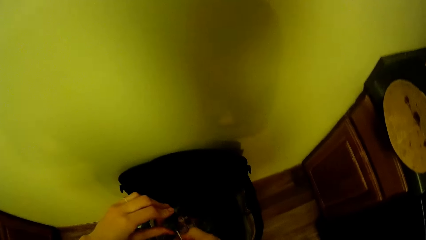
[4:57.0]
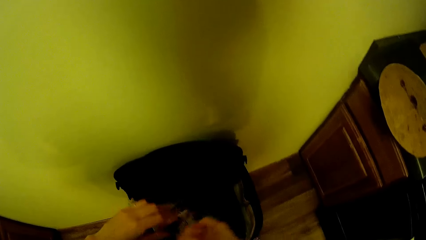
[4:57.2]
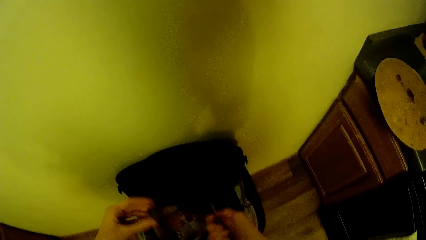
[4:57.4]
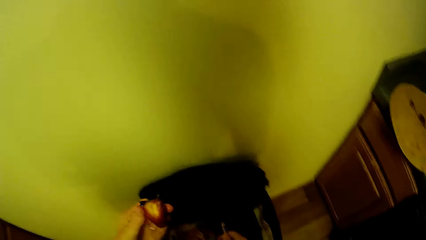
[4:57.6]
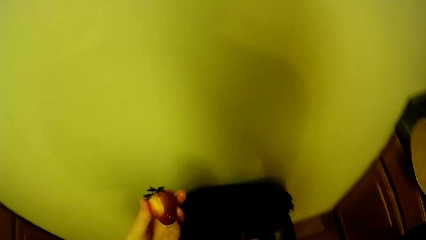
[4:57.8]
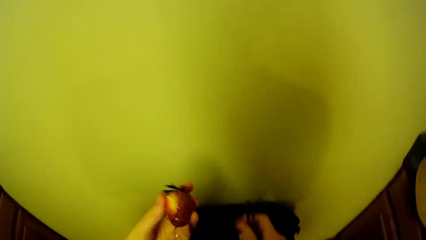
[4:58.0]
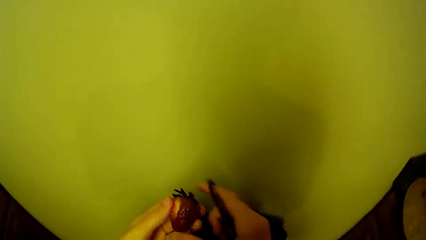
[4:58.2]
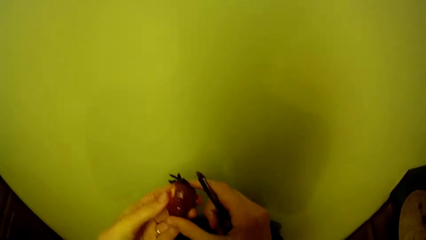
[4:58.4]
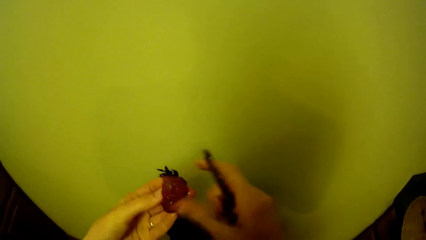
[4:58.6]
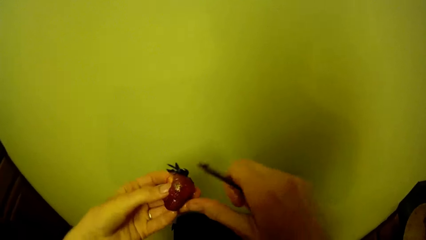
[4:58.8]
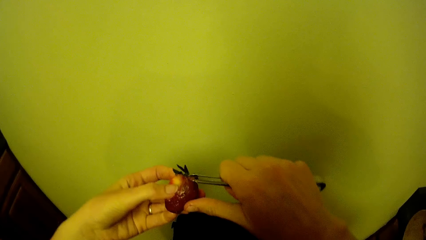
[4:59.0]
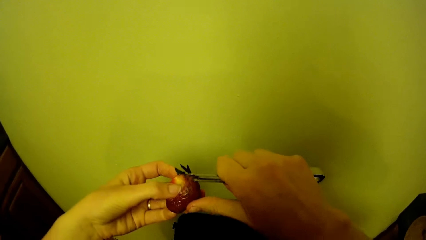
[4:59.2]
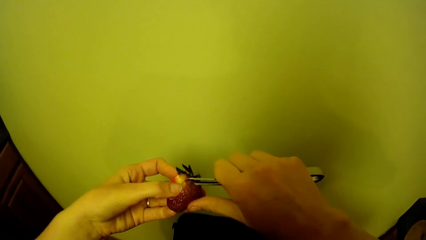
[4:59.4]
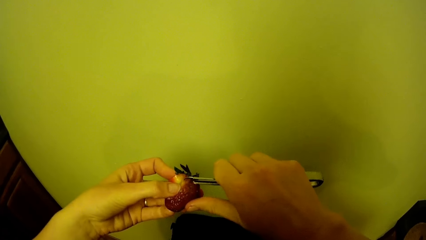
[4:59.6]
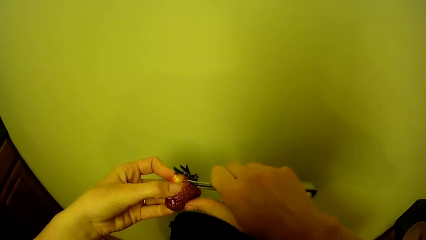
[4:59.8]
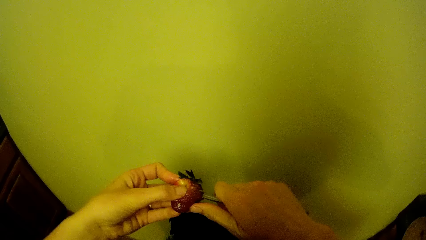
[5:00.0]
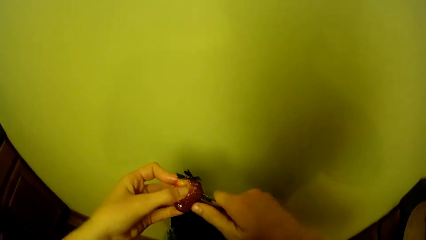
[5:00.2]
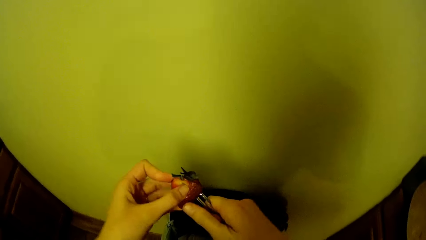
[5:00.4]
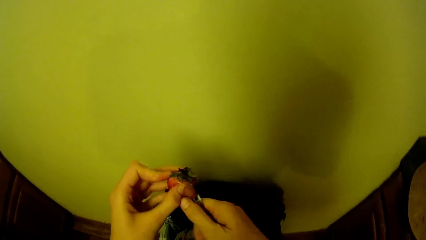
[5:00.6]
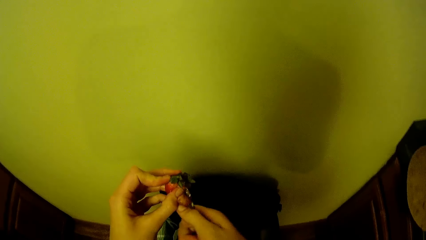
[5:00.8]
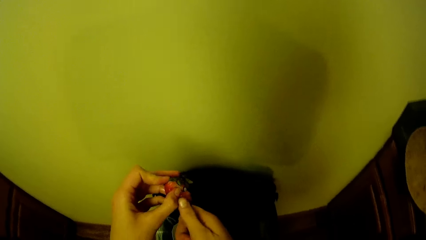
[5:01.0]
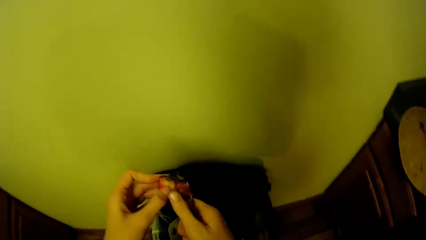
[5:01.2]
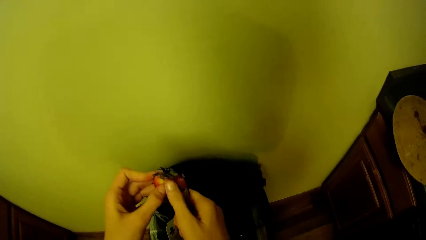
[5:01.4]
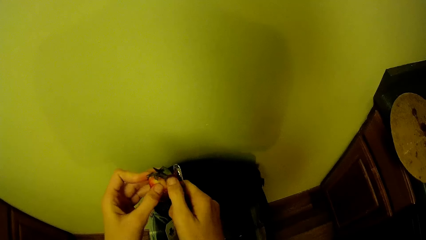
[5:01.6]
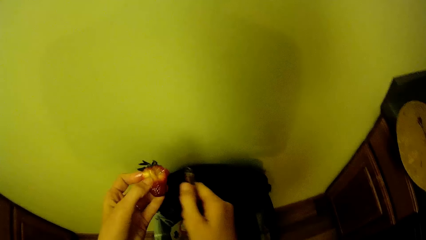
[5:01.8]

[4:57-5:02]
The camera wearer peels the strawberry with the peeler in her hands.

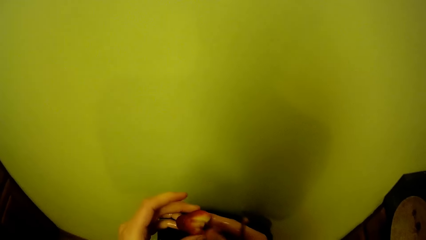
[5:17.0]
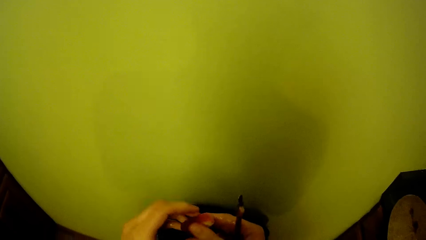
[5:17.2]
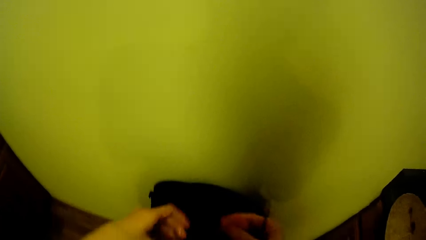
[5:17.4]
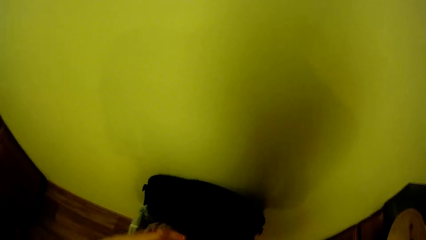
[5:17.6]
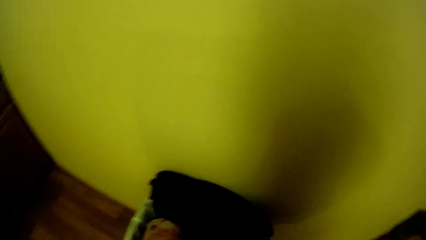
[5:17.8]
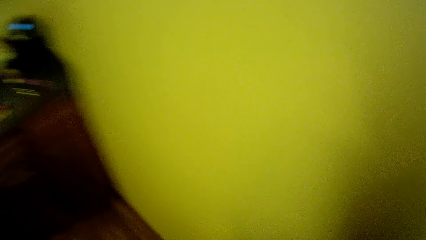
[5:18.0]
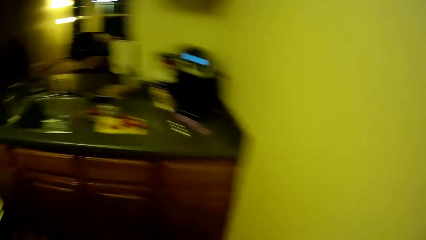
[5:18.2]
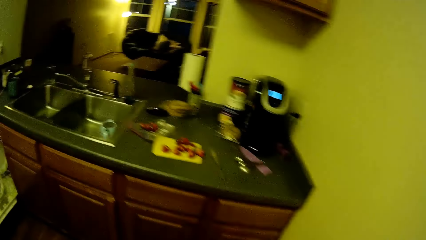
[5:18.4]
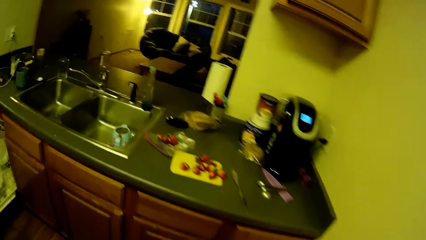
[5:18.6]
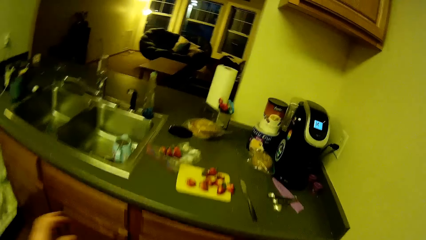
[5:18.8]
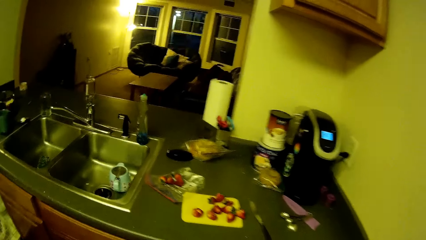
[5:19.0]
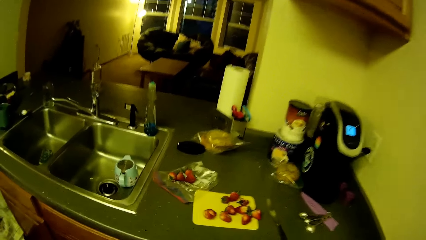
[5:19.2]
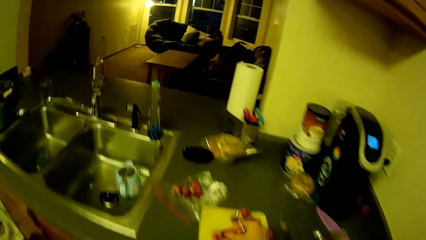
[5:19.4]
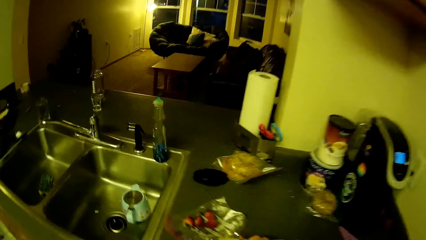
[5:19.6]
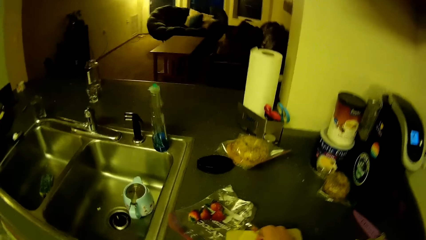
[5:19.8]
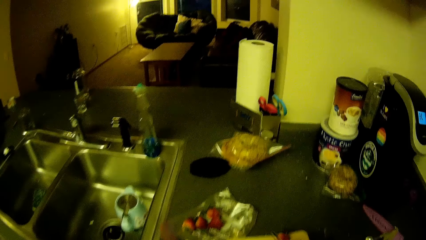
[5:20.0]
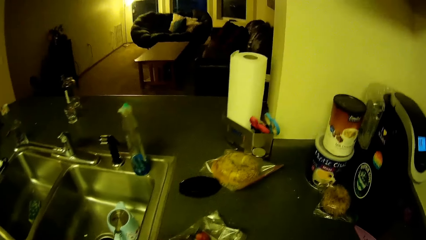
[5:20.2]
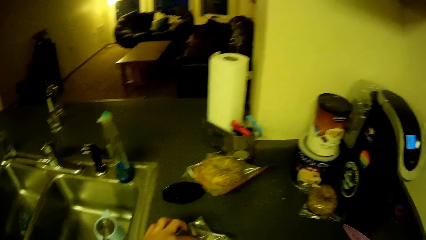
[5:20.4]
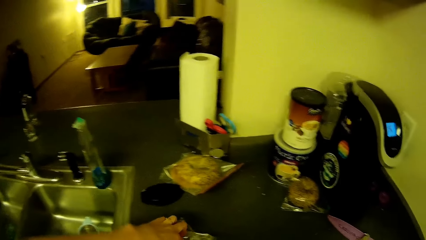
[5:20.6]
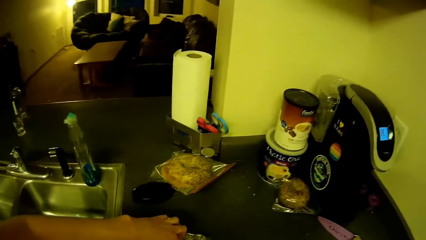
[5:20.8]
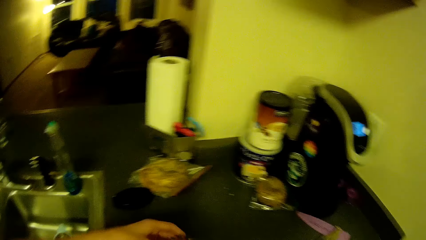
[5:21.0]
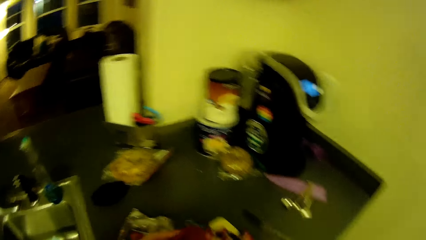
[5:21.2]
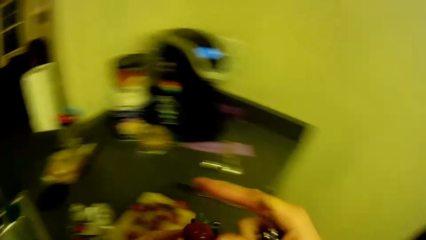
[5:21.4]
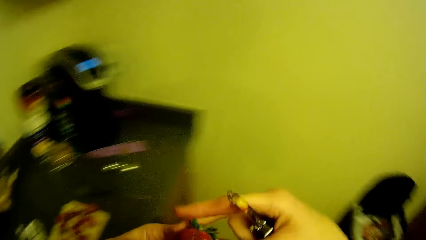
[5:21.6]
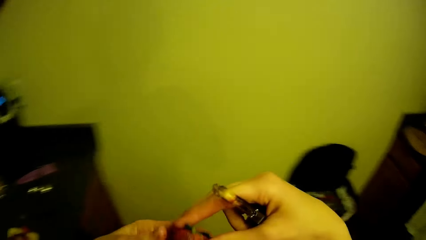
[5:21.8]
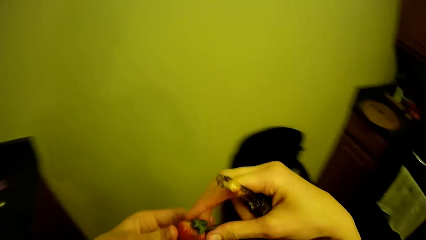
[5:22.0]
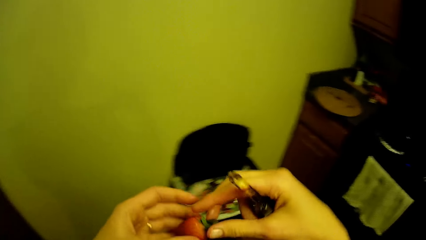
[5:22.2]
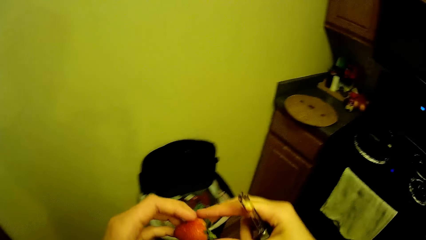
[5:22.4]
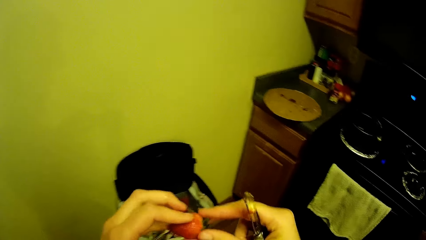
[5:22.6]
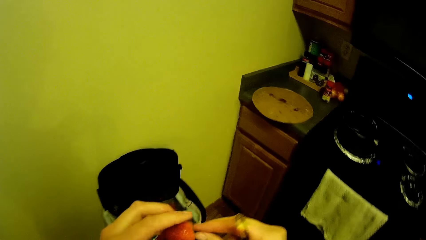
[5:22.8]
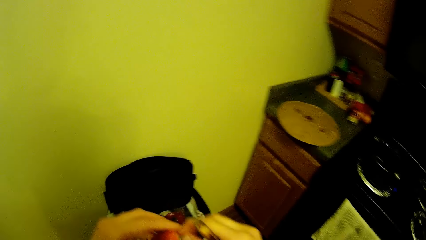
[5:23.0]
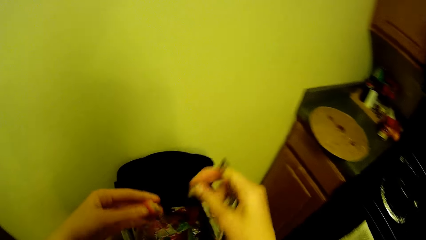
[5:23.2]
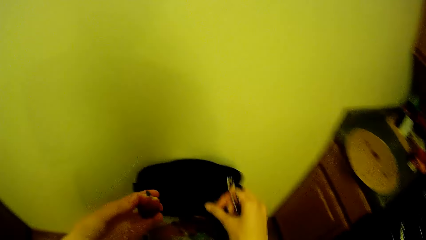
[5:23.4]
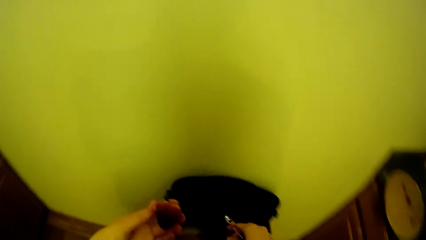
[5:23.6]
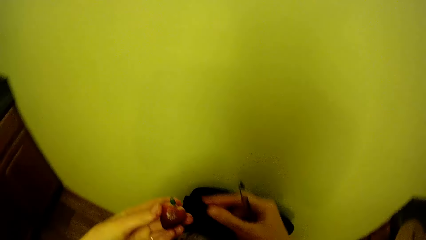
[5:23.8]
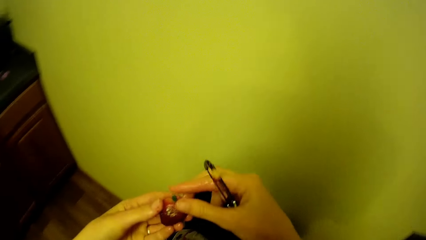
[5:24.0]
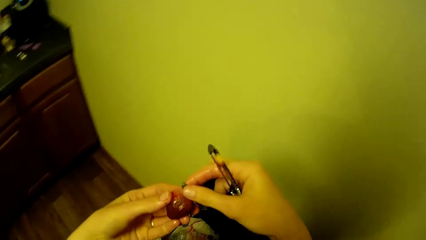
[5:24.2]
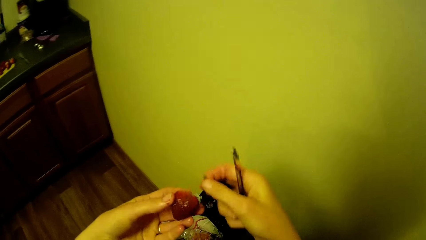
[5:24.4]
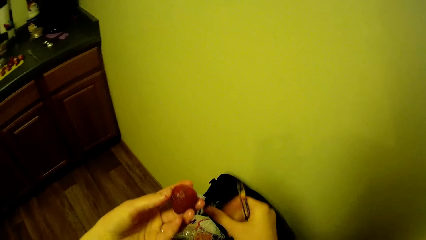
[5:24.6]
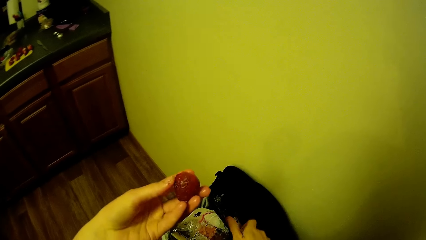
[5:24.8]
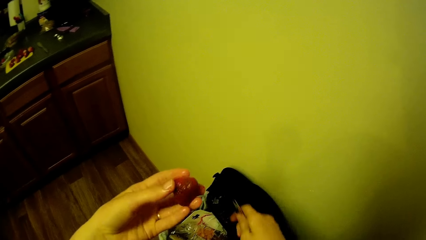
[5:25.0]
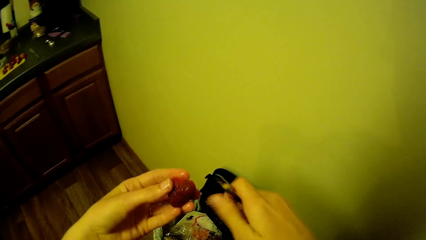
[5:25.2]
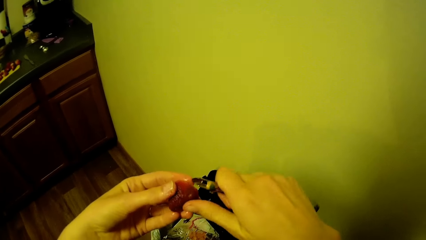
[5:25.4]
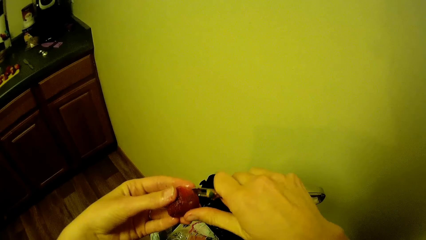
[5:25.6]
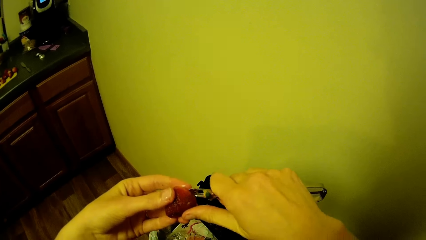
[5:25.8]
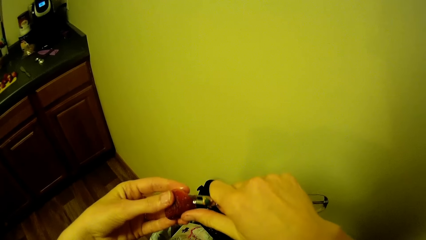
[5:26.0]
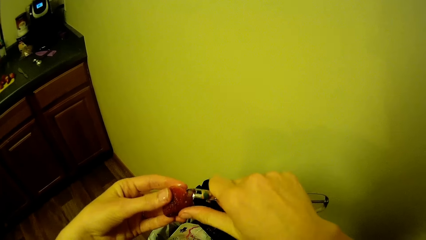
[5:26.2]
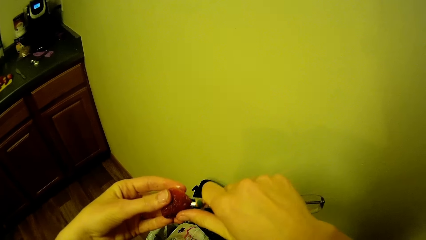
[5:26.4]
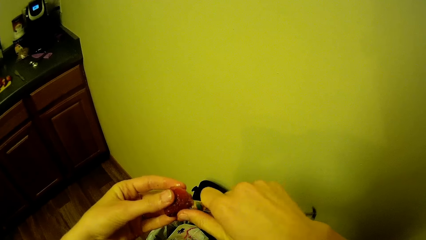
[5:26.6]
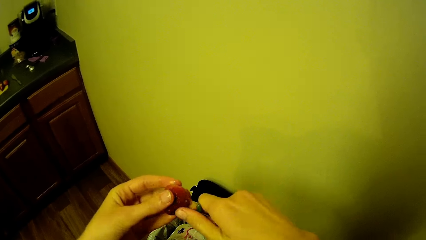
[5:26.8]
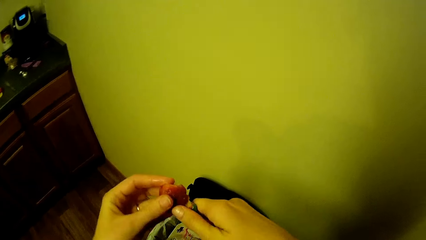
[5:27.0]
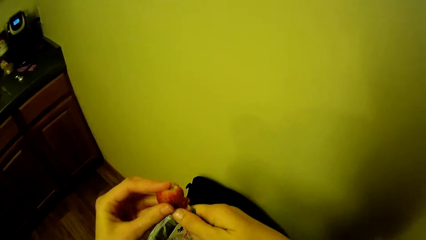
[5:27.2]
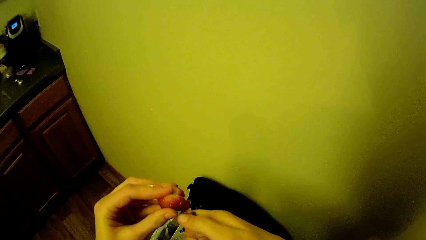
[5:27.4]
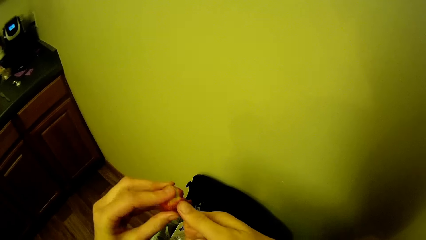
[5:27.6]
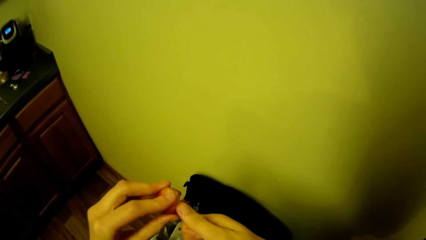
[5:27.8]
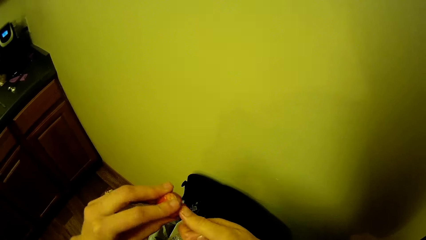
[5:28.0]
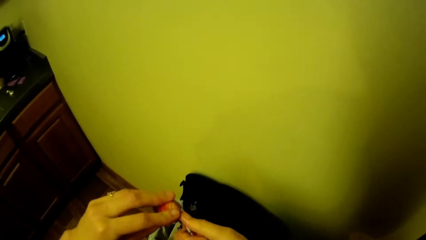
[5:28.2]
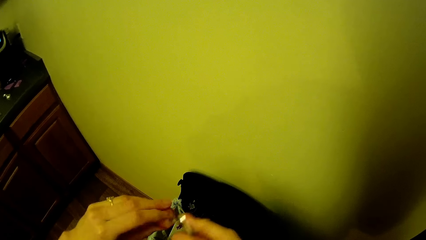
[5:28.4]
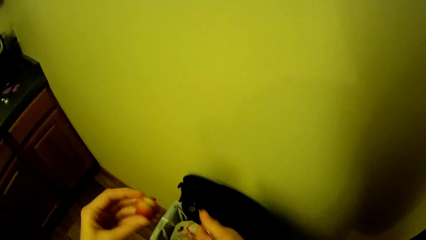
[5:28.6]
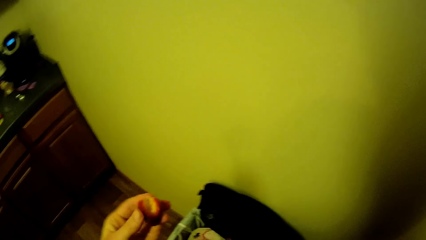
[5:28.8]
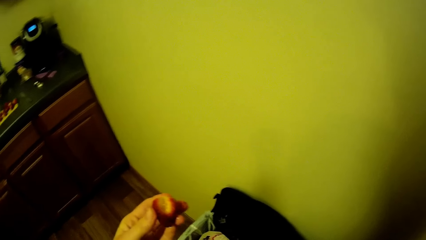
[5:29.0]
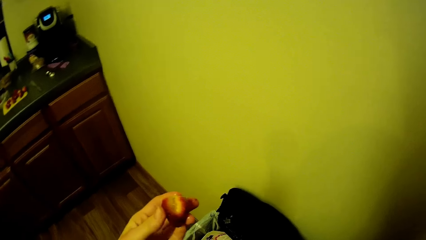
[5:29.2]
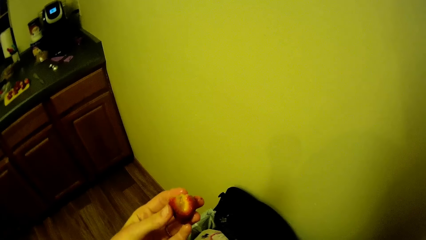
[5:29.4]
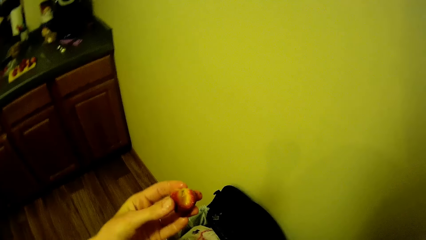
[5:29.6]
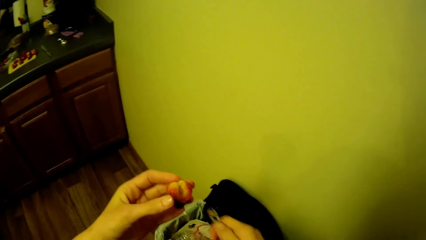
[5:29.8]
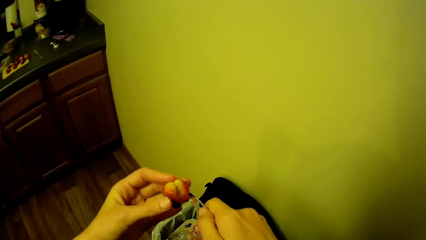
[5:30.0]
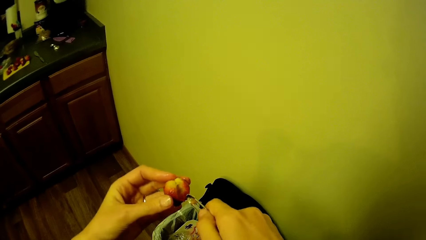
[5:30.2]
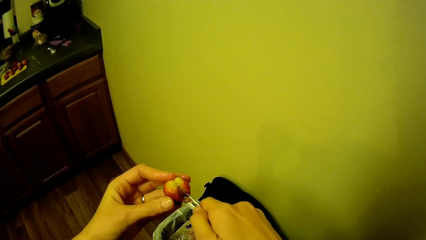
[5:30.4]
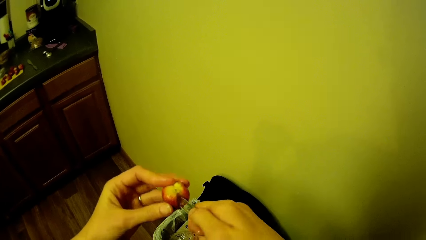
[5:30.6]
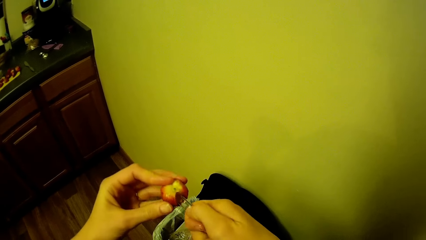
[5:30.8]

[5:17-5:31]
The camera wearer walks towards the kitchen cabinet. She picks another strawberry from a nylon on the kitchen cabinet. She turns around. She removes the leaf on the strawberry with her hands. She peels the strawberry with the peeler in her hands.
